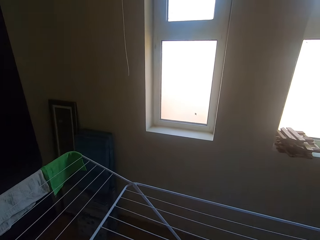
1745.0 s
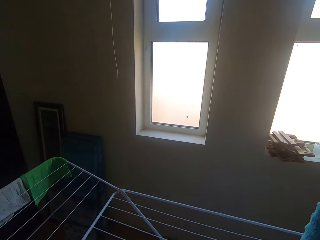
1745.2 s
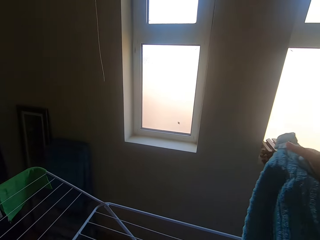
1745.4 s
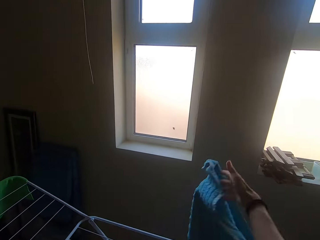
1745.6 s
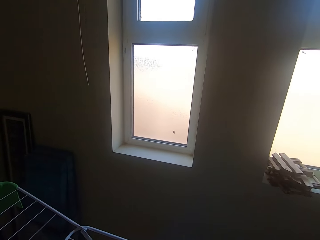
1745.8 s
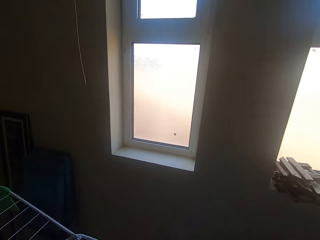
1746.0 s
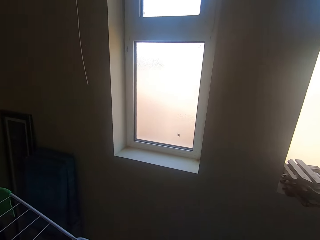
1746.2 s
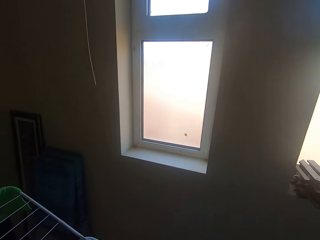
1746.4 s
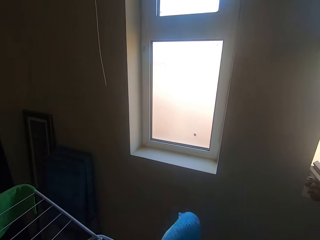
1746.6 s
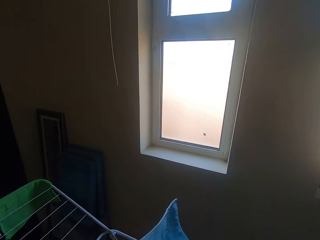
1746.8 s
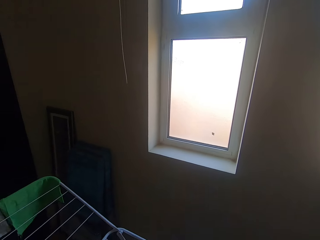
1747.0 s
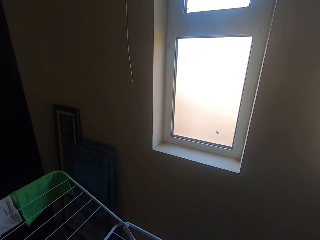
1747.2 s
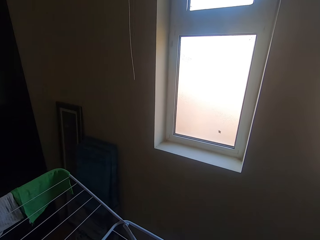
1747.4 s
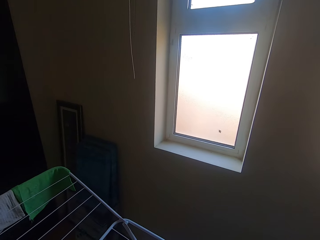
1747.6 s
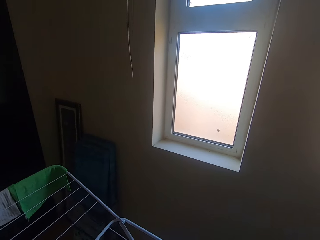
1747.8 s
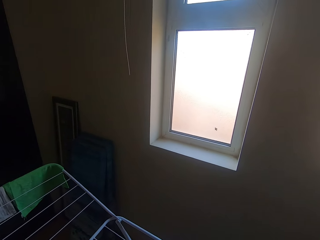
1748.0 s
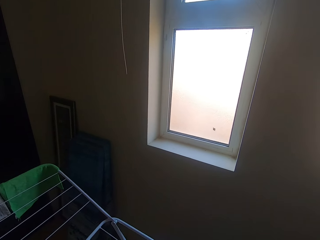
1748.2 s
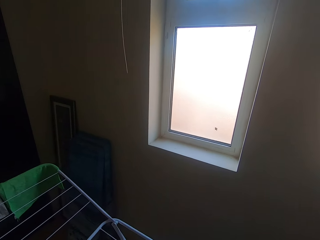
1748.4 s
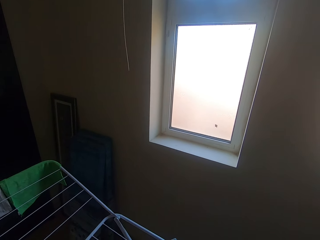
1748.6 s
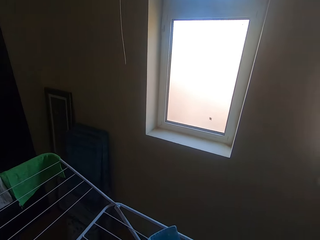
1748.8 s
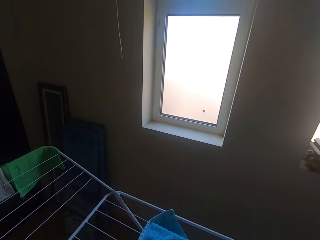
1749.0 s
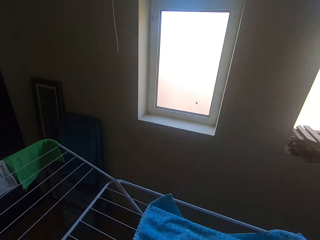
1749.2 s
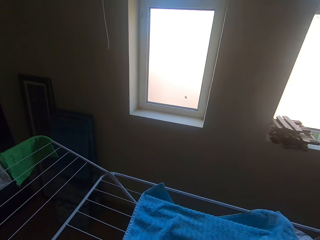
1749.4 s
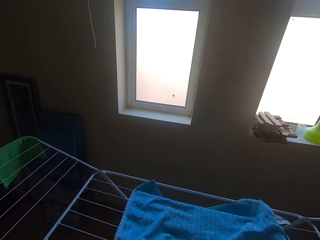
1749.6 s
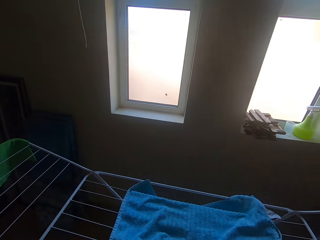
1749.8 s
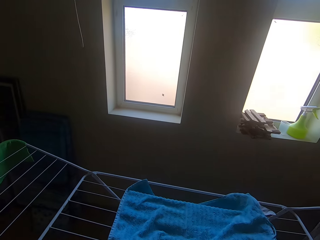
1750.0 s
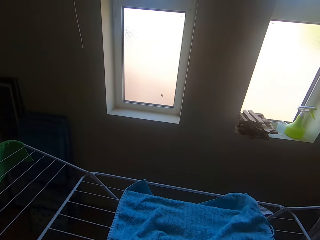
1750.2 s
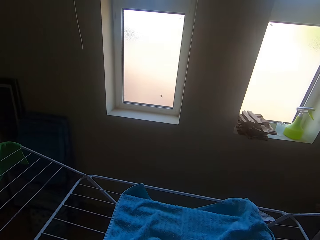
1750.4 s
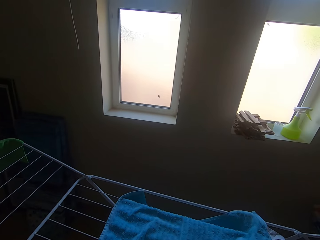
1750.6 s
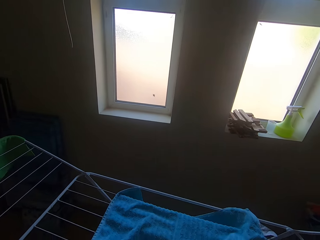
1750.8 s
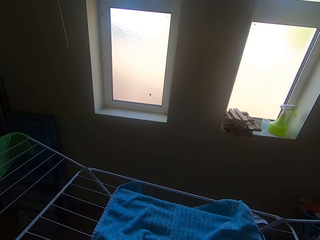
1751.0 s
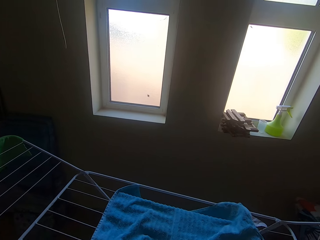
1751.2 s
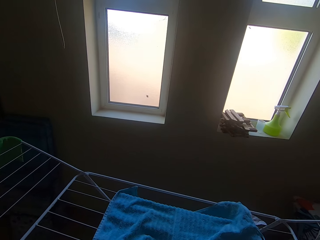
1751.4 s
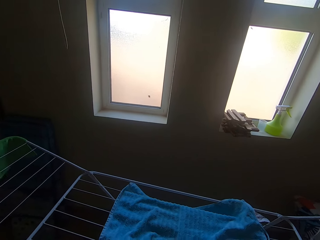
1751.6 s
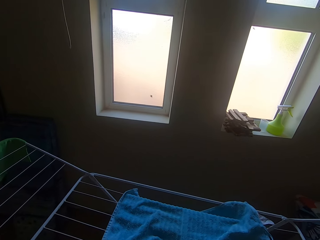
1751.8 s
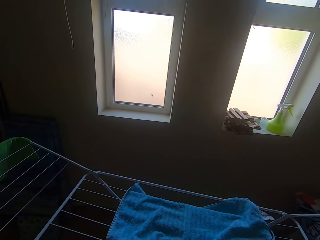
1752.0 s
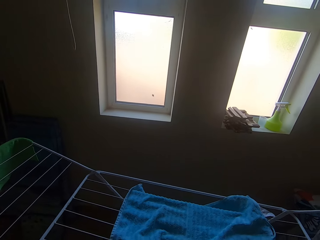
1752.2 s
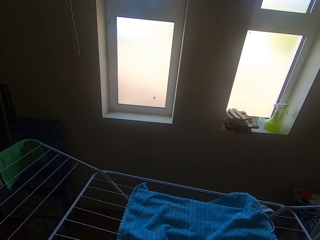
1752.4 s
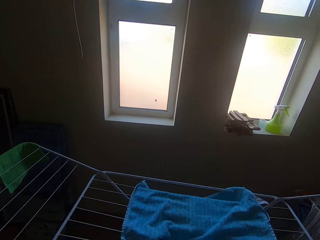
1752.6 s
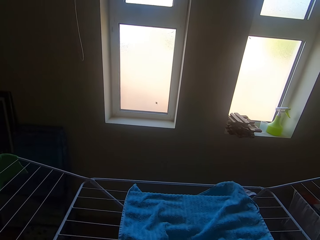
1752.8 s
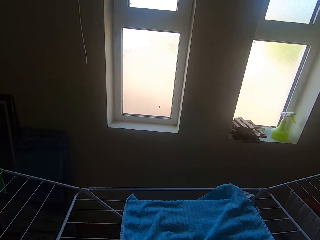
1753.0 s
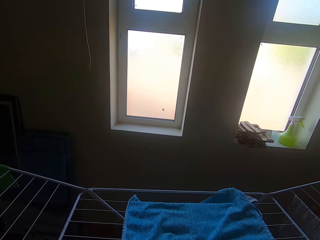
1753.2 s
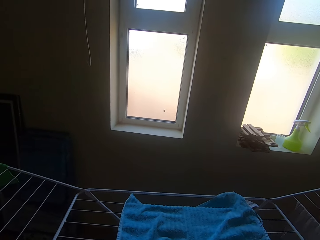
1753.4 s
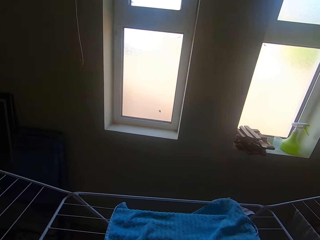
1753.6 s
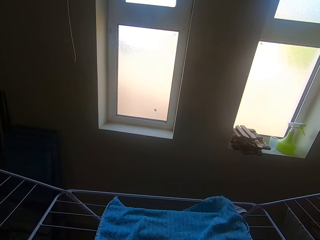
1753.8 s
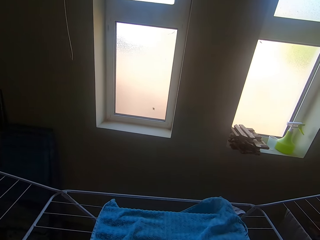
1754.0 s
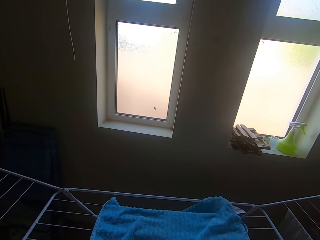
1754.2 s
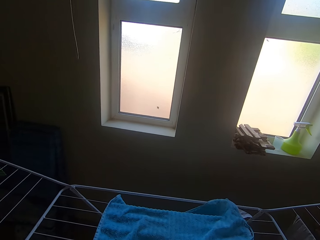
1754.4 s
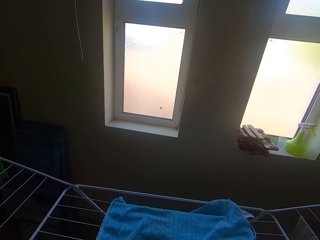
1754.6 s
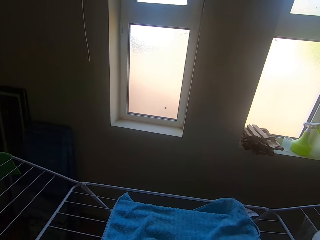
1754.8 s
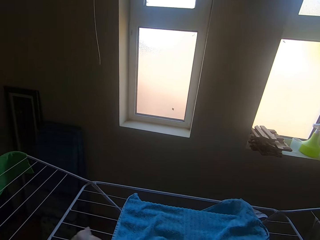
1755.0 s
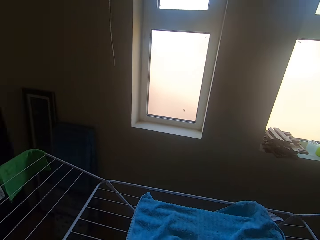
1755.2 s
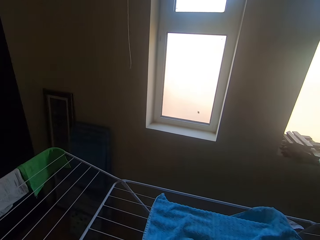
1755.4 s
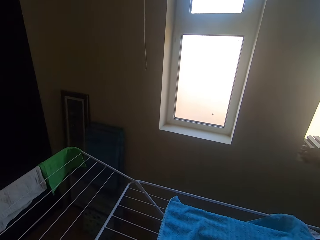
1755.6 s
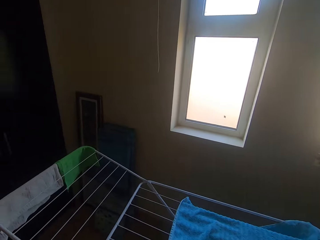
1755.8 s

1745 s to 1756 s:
The camera wearer adjusts the hanging line.

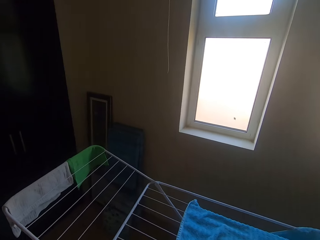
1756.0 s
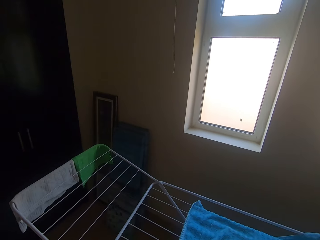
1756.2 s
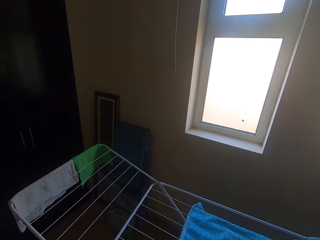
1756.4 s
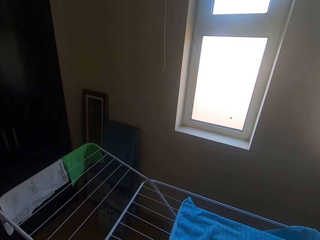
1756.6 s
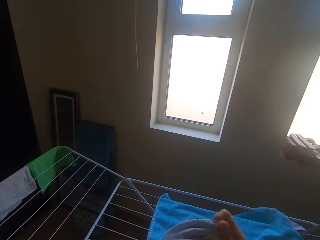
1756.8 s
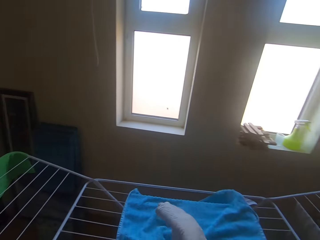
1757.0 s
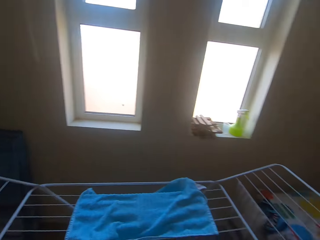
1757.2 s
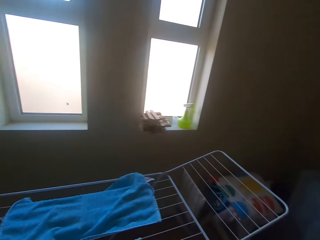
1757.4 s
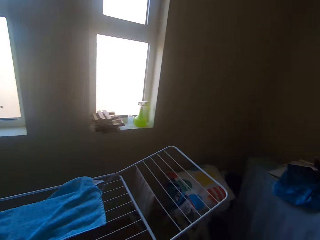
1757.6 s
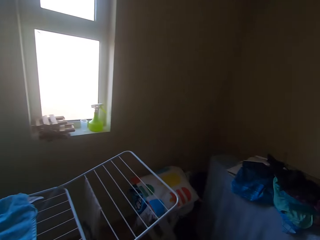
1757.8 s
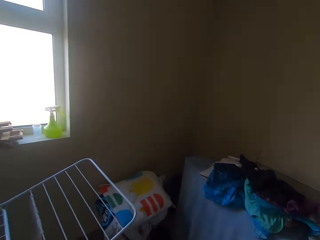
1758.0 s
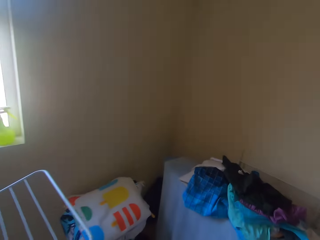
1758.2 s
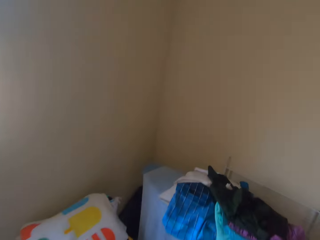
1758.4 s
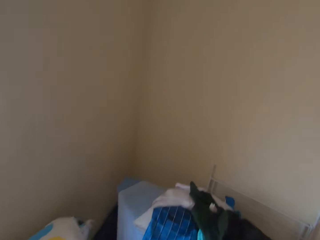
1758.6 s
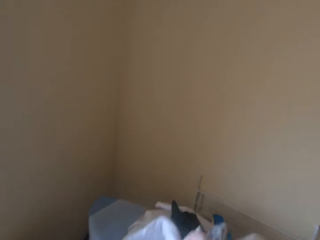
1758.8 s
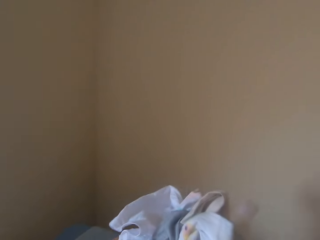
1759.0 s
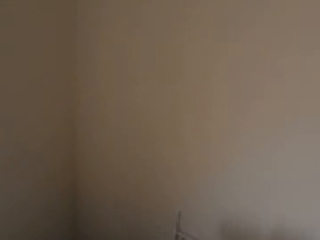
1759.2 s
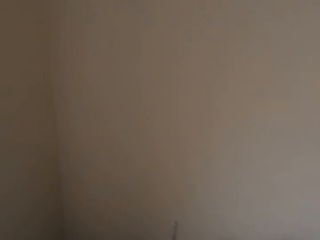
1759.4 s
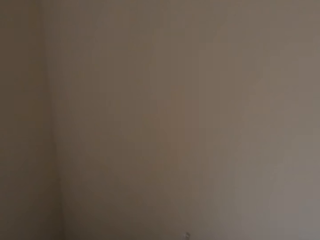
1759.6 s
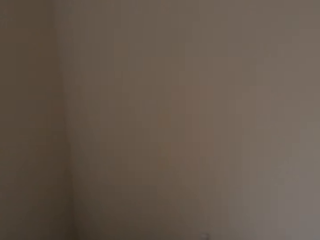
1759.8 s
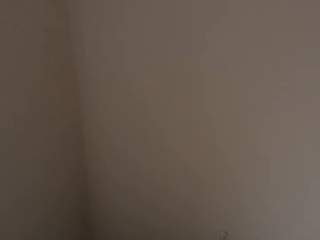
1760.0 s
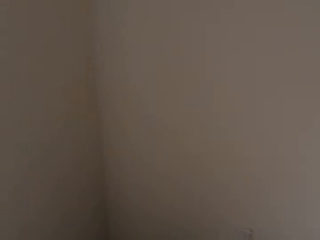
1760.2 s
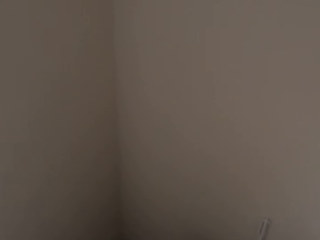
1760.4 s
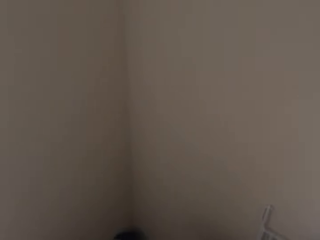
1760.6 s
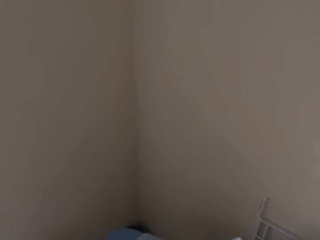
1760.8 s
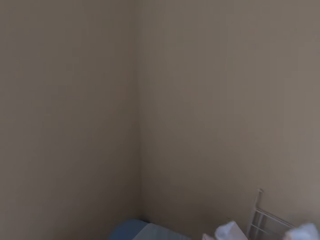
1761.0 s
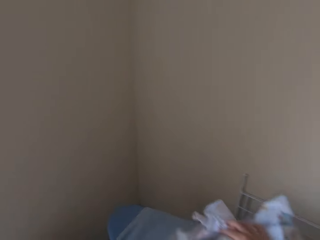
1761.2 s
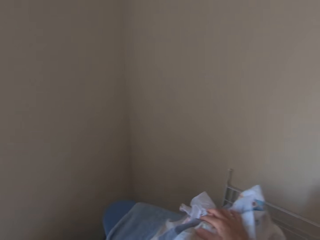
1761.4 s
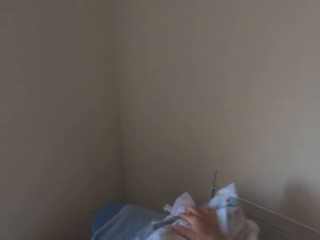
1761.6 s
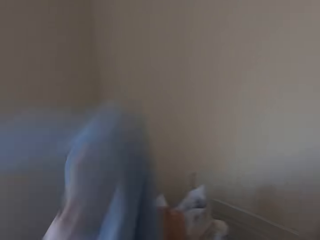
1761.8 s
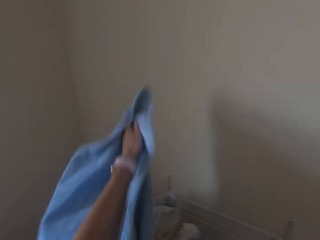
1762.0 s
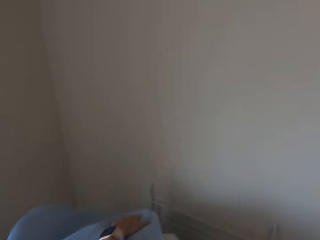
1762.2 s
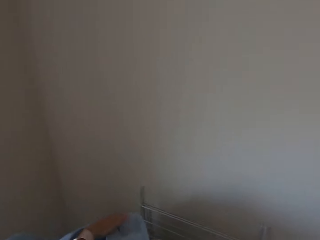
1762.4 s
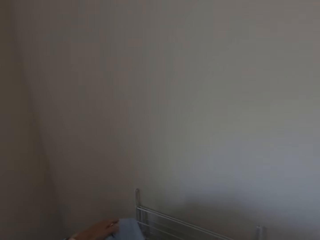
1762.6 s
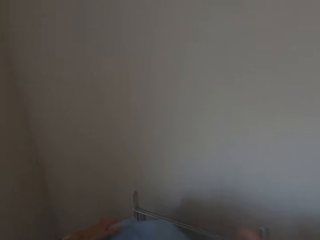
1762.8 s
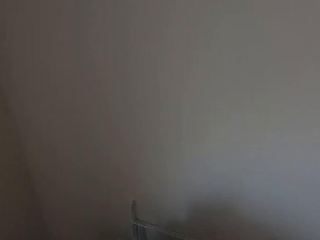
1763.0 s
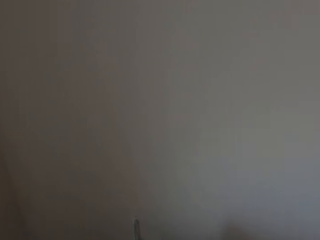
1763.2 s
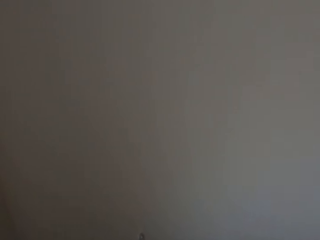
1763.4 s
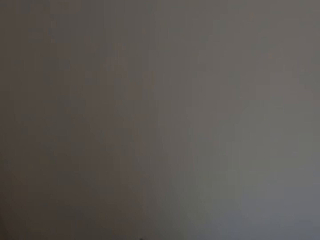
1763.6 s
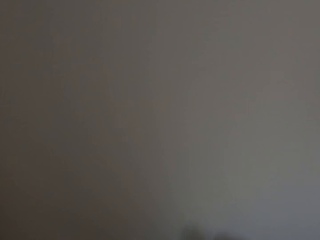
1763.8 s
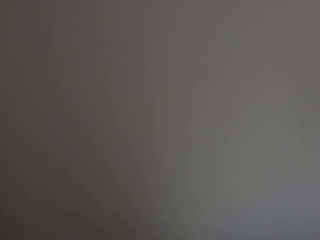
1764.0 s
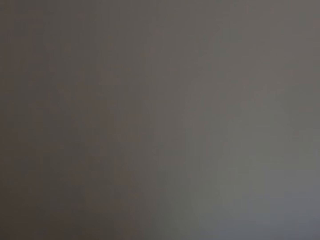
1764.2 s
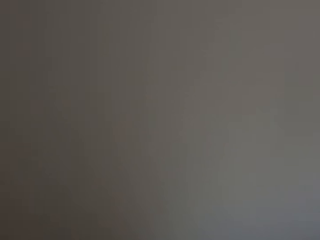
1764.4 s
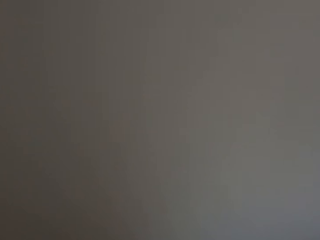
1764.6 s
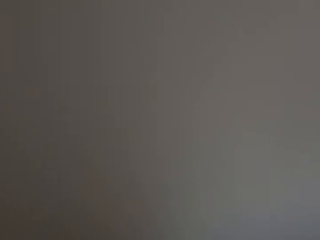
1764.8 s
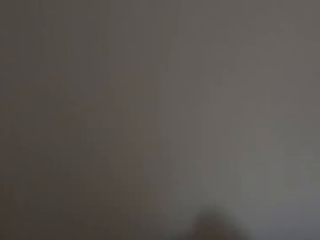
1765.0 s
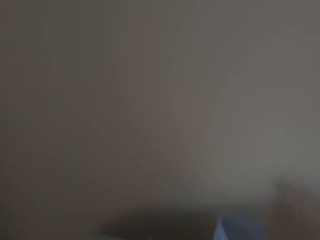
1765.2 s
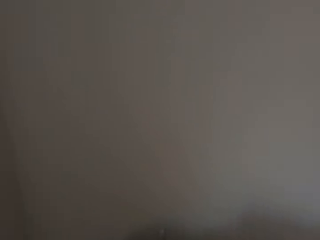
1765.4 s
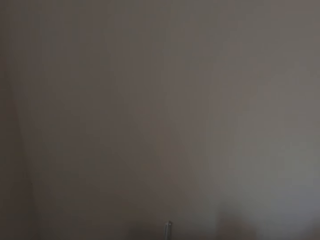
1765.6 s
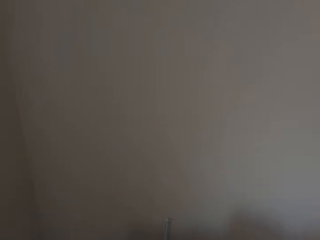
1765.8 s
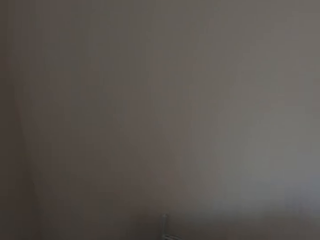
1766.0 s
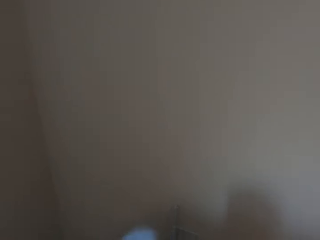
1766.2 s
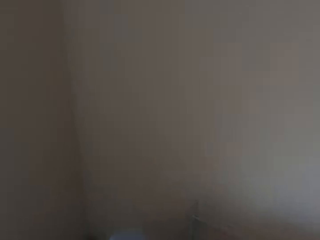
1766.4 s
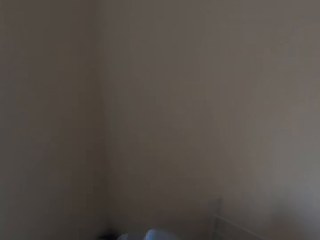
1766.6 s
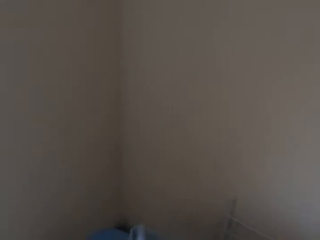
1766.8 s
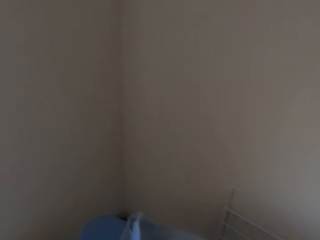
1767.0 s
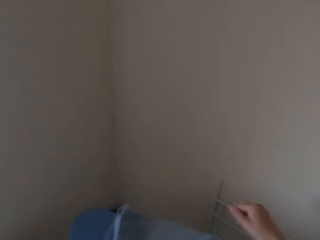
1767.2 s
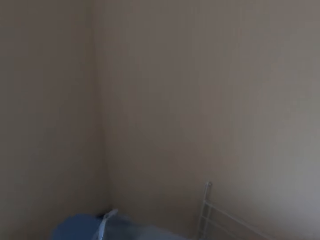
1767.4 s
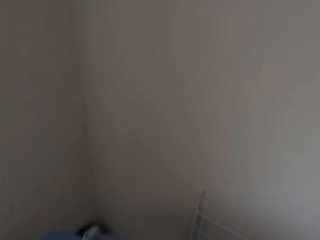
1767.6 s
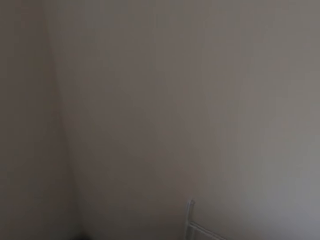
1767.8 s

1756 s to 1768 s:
The camera wearer picks up the clothes on the hanging line. They walk. They put the clothes on something.
